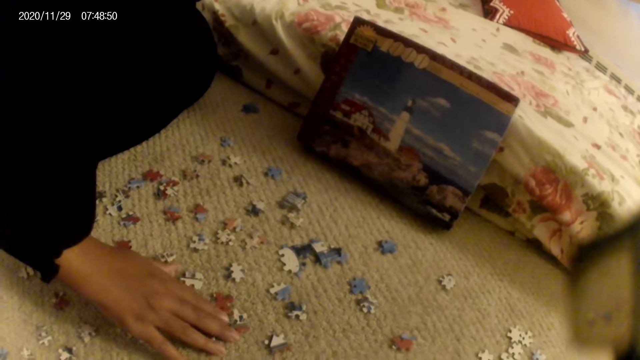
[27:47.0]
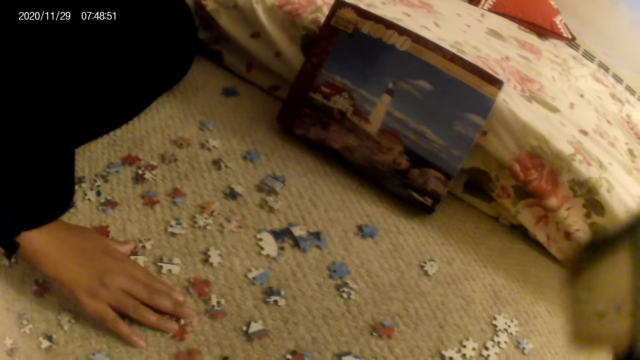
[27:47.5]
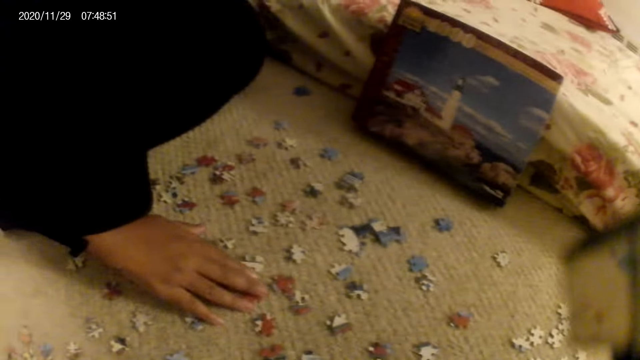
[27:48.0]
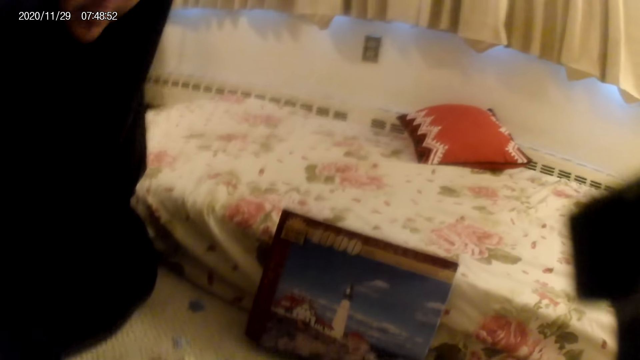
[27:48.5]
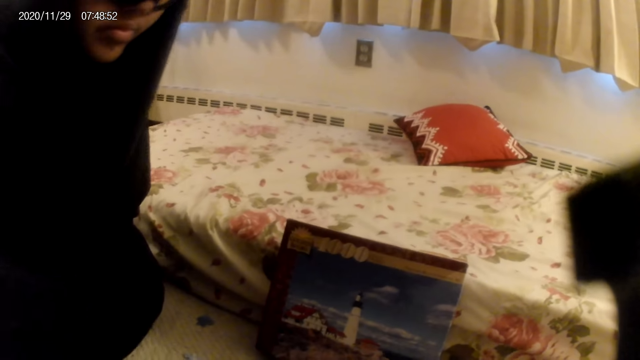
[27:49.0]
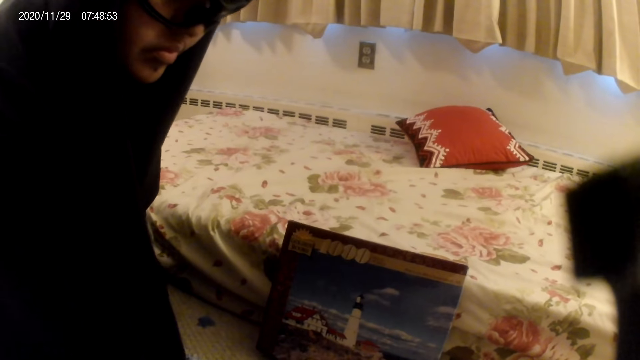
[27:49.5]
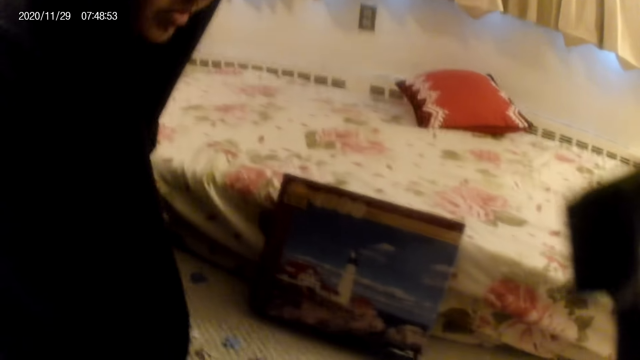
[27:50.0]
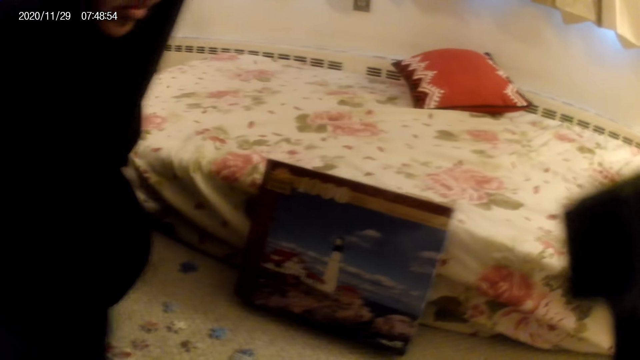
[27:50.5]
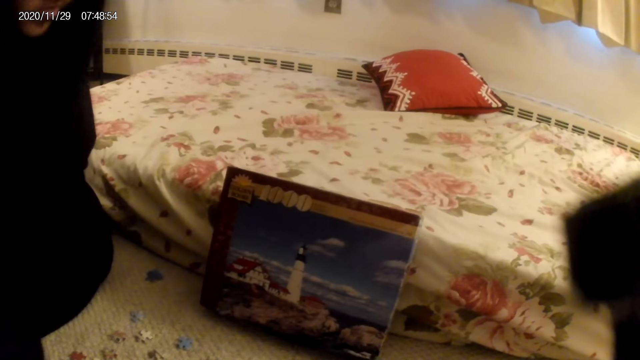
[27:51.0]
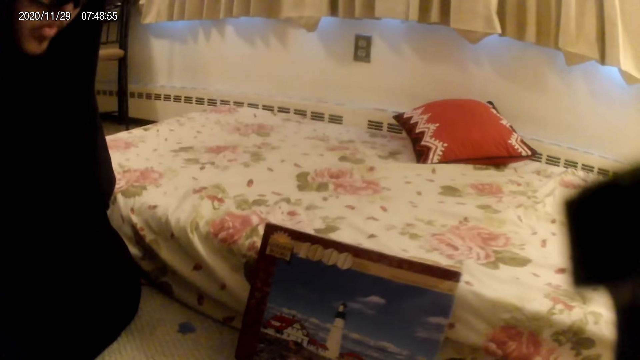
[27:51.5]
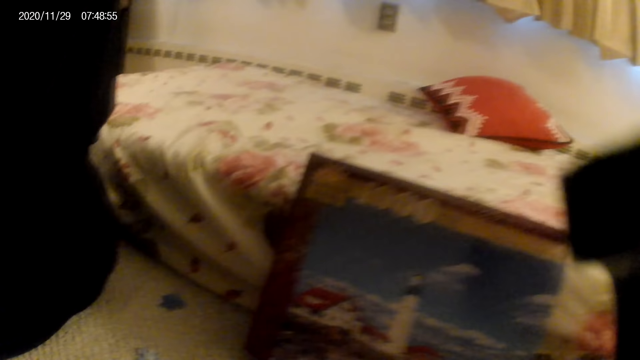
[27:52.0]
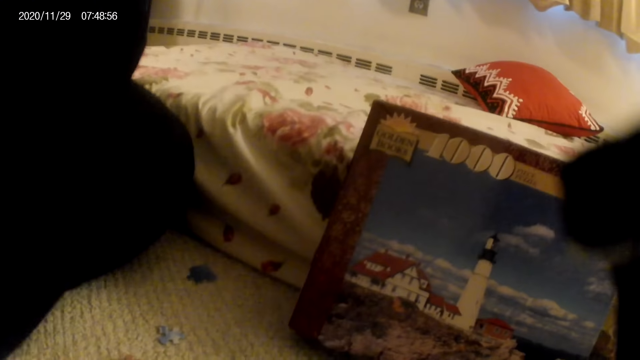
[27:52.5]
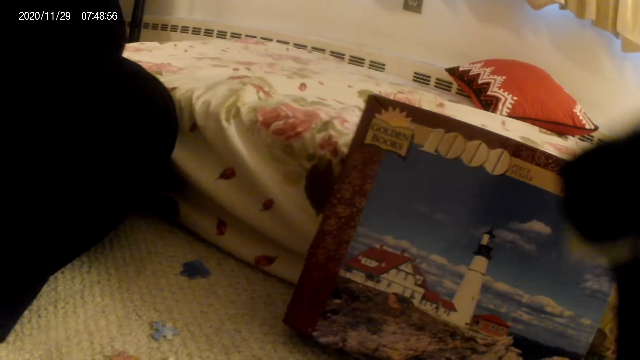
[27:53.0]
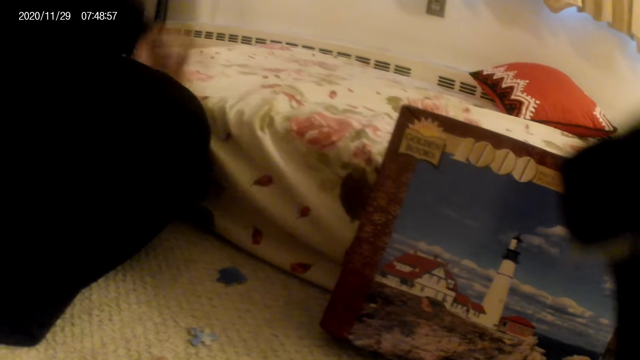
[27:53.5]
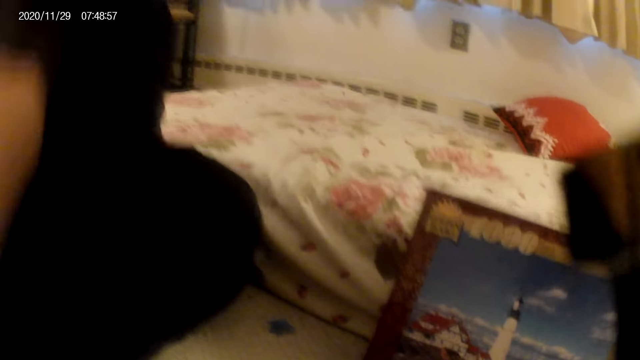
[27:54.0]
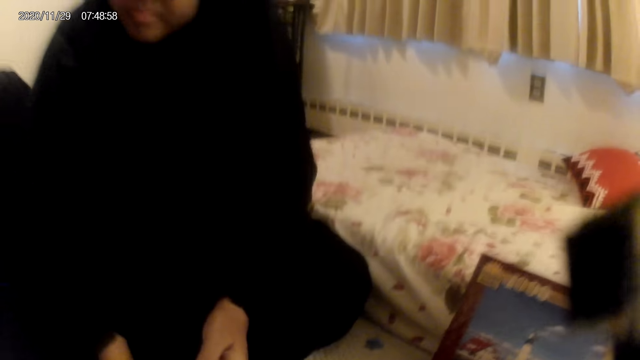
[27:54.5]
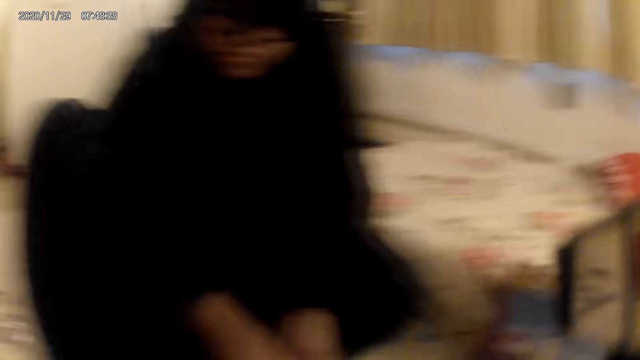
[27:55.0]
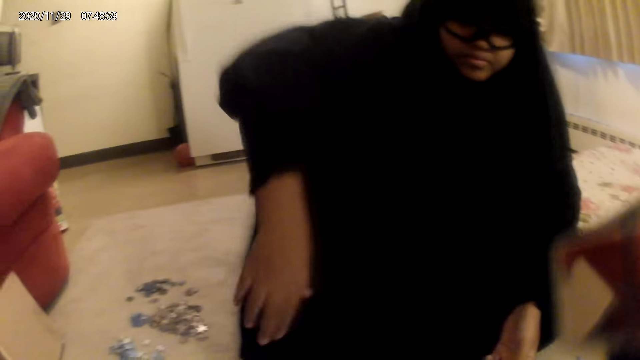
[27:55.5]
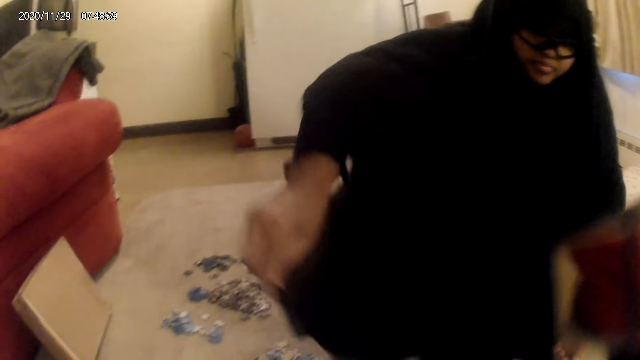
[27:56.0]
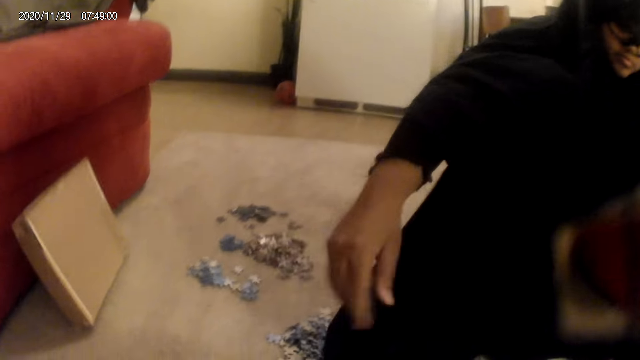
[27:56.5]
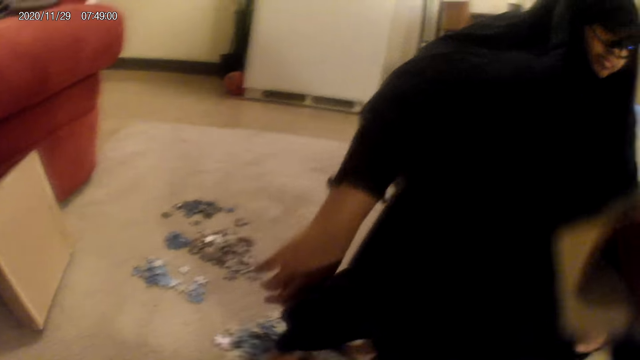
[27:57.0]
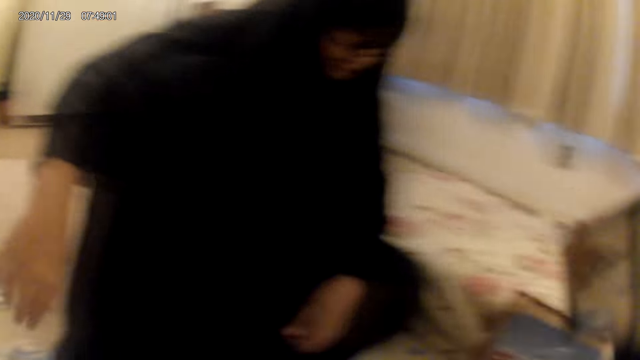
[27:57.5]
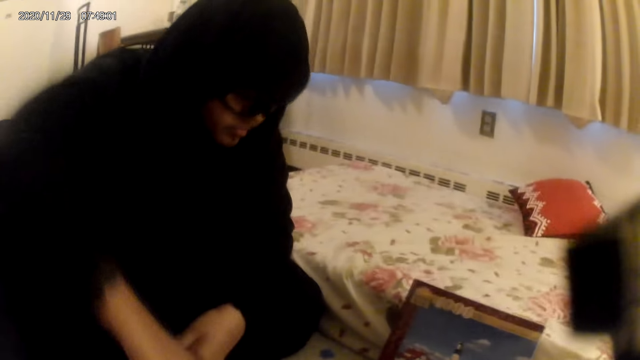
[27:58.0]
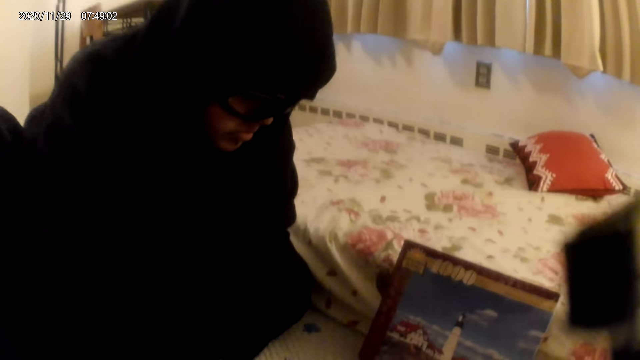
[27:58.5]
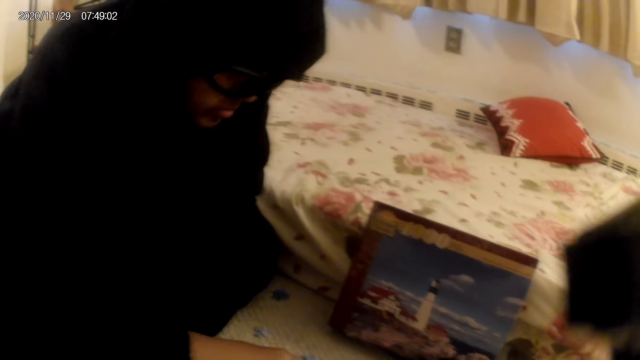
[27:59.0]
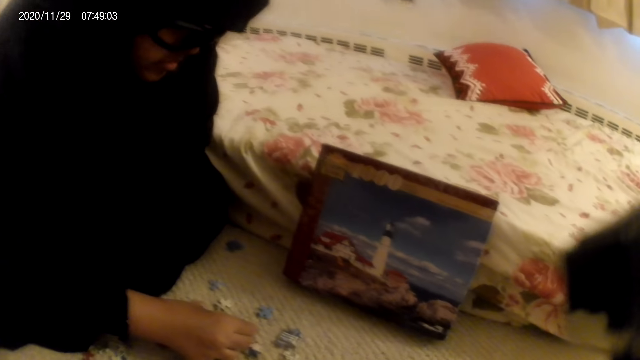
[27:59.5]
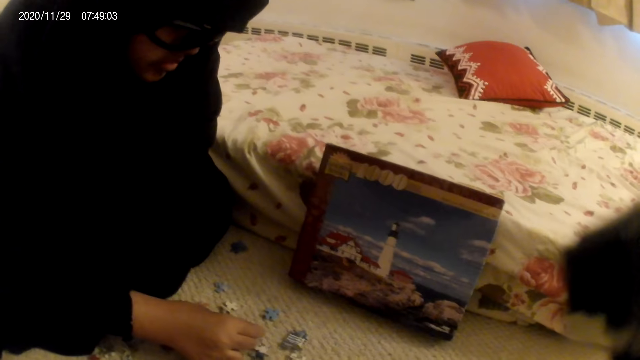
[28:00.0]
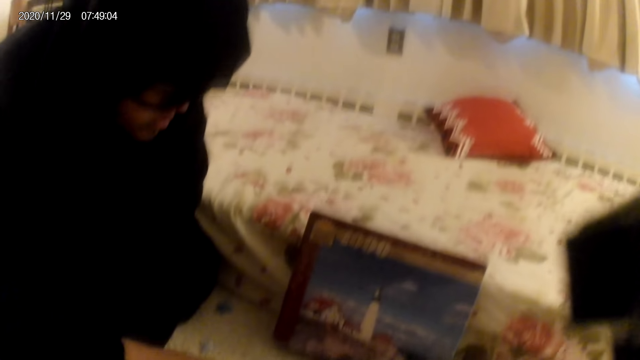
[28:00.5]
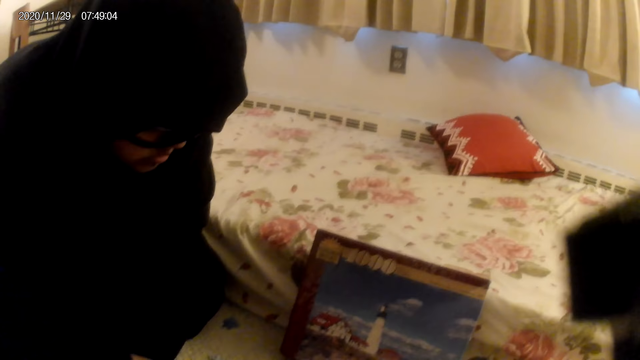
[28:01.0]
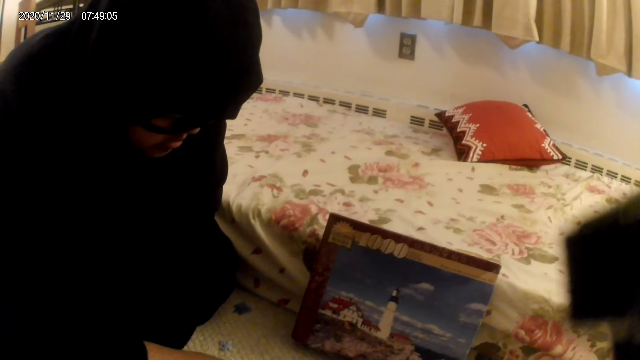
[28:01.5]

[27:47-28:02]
A woman plays the card game. The woman does something. The woman straightens her cloth. The woman plays the card game.

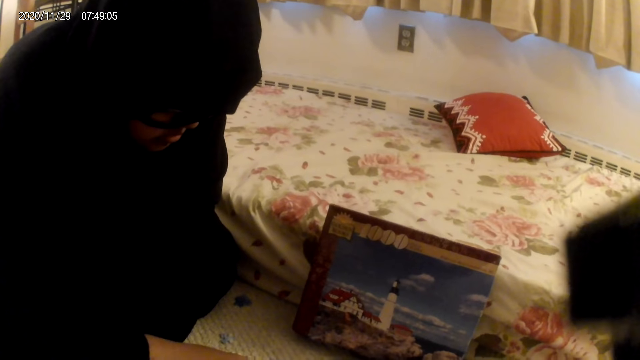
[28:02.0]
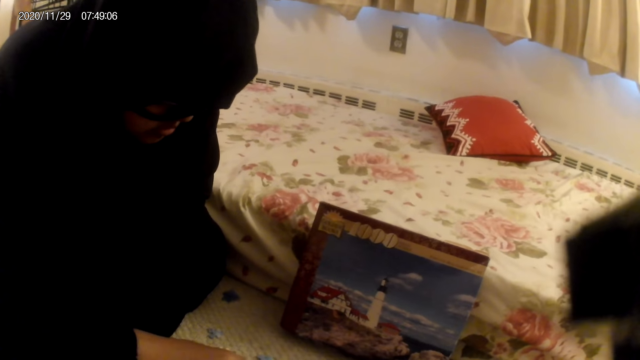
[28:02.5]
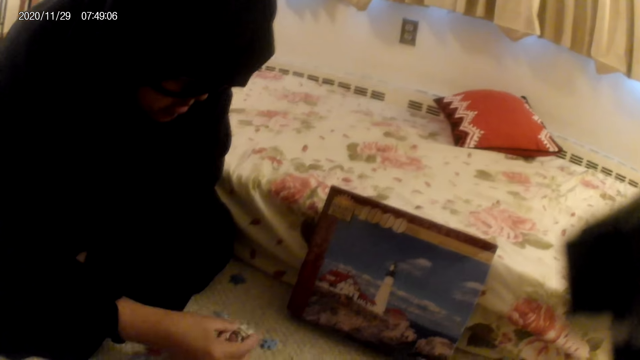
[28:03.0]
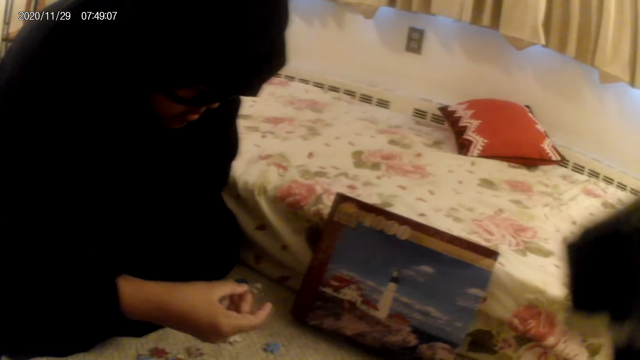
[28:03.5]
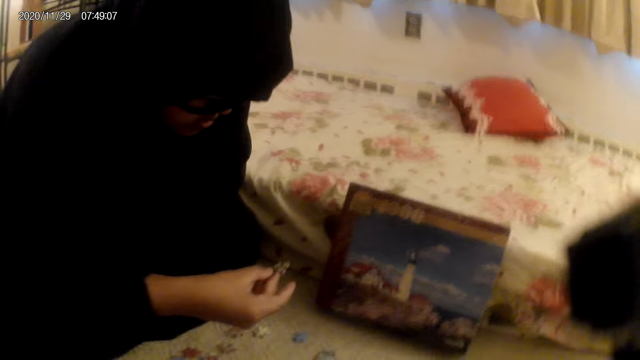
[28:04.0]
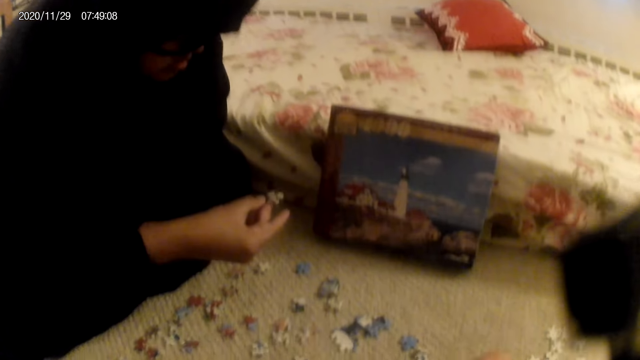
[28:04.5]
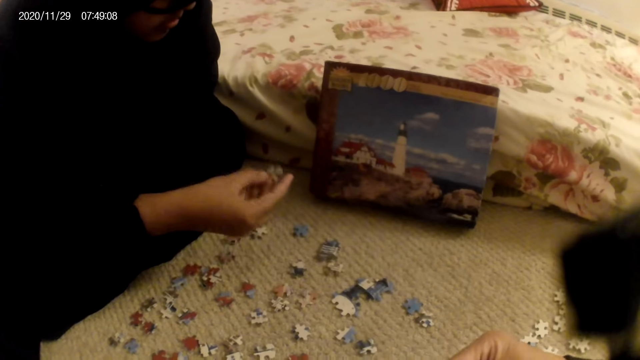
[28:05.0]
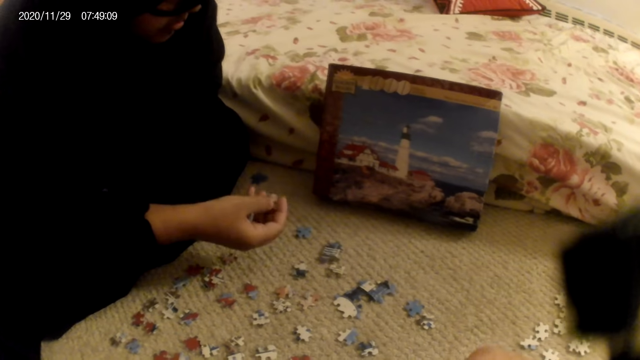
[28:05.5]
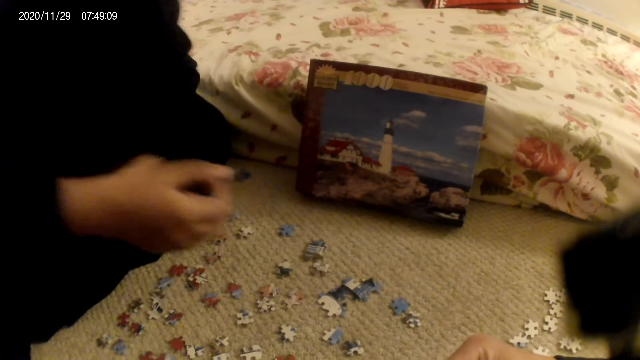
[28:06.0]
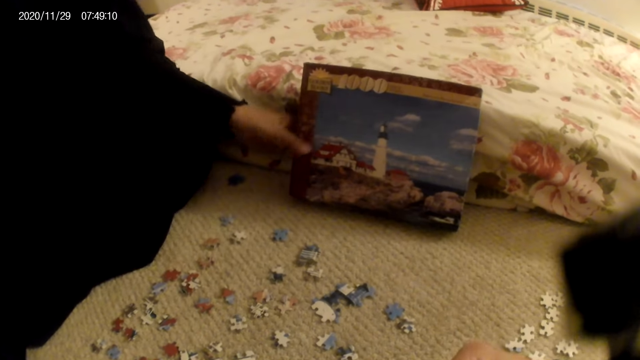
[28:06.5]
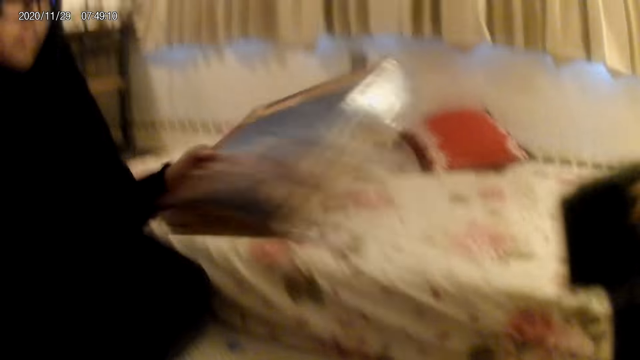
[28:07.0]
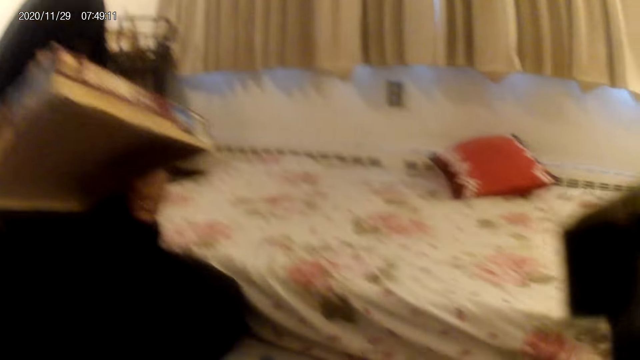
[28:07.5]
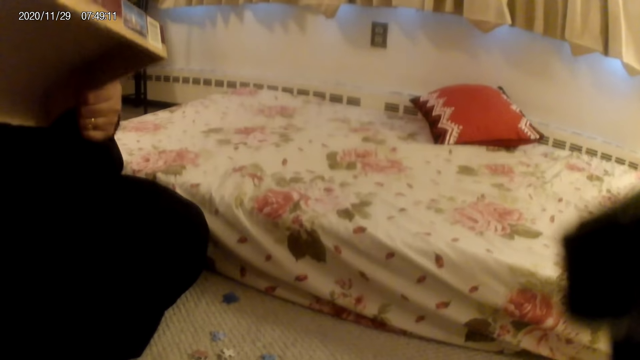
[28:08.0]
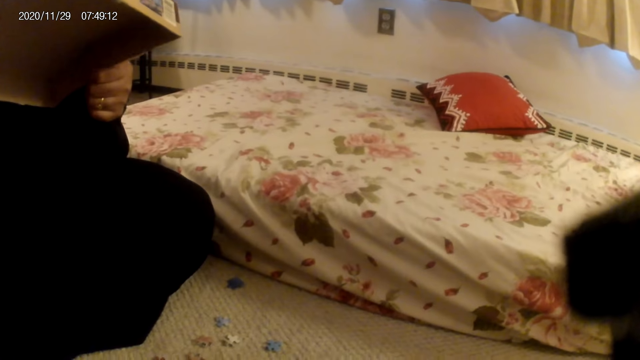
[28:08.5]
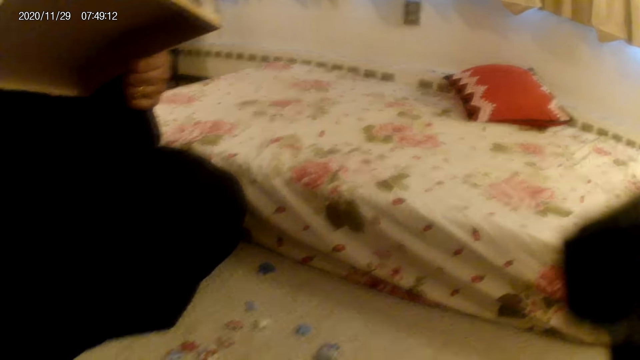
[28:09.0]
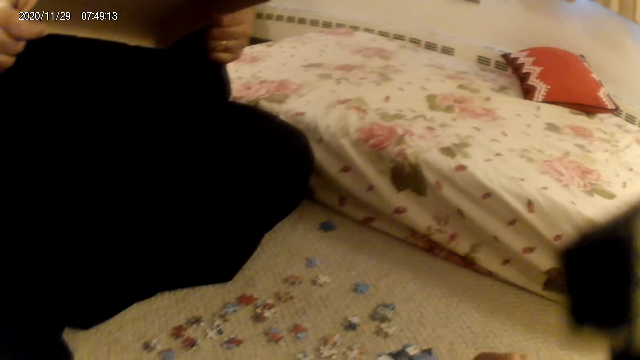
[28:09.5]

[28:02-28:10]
A woman looks at the jigsaw puzzle piece. The woman holds a card on the hand. The woman picks up the box from the floor. The woman reads something on the box.
